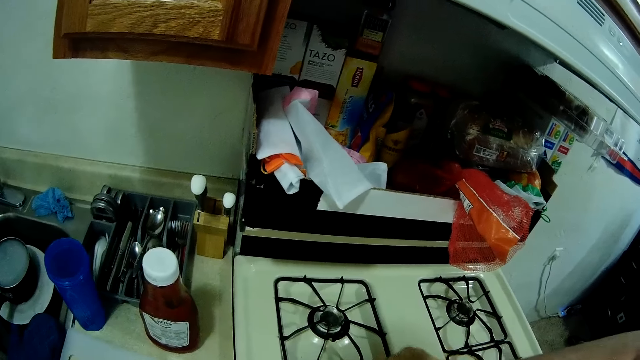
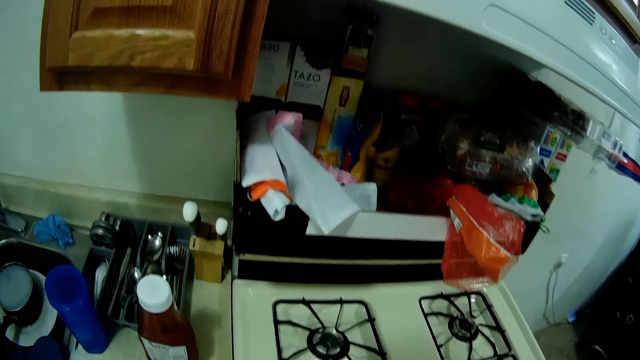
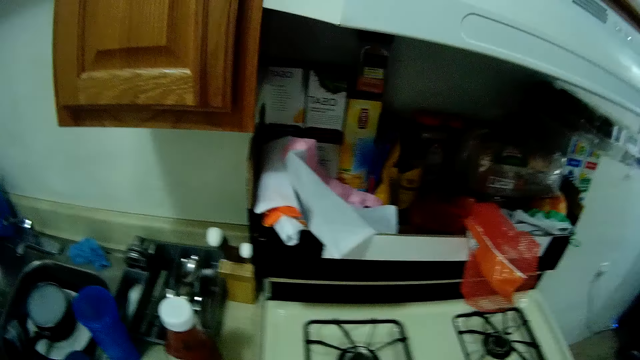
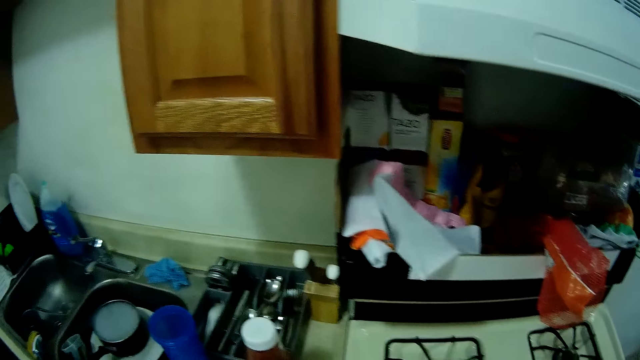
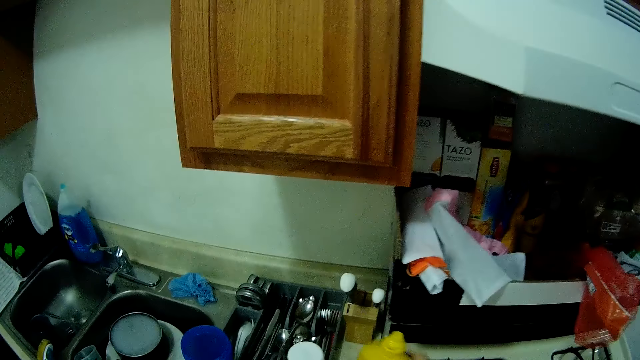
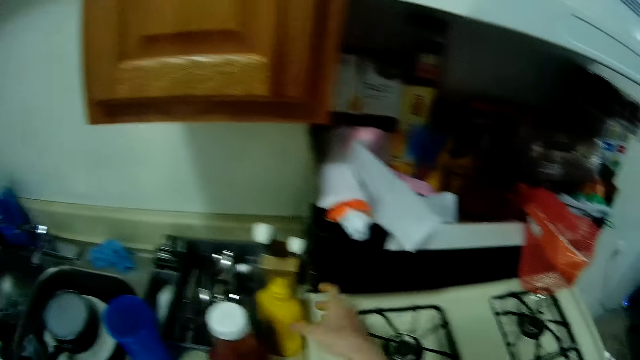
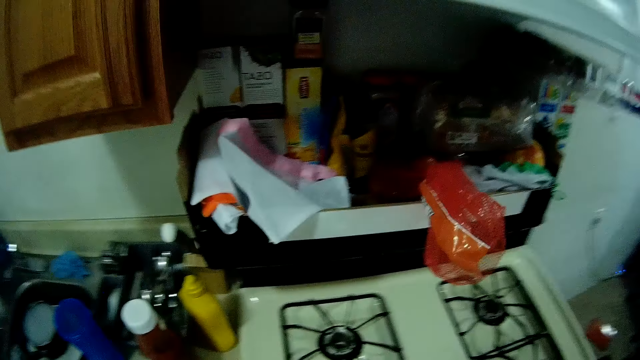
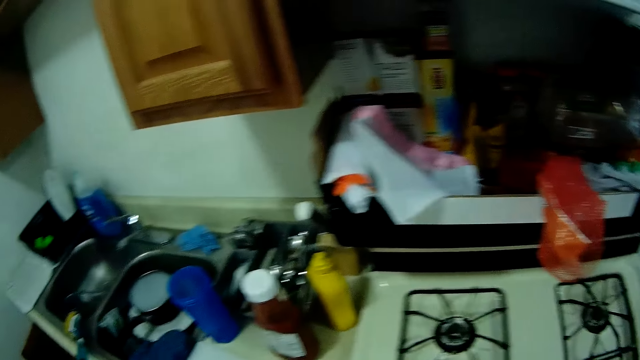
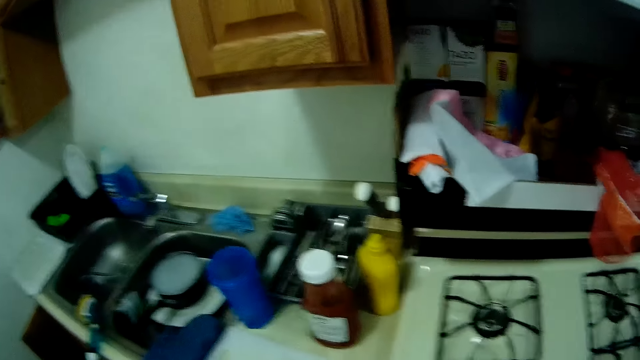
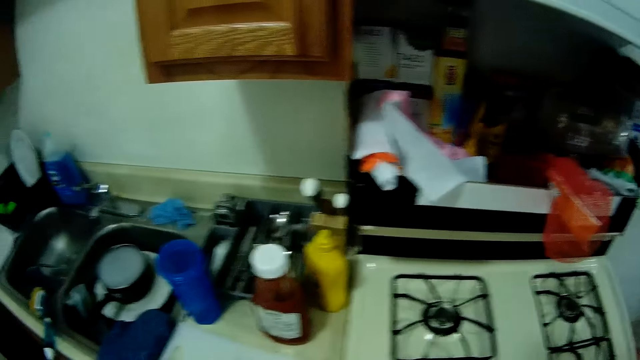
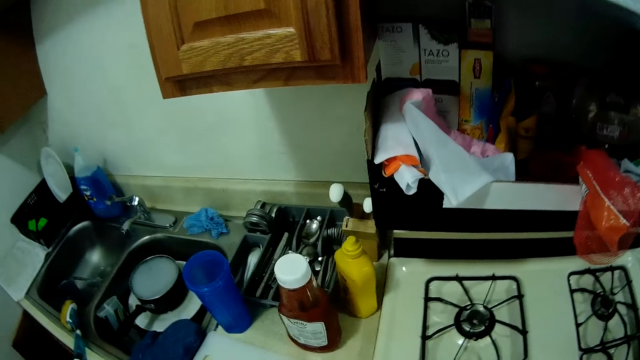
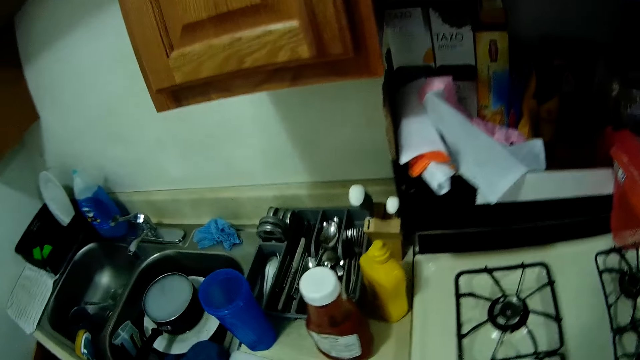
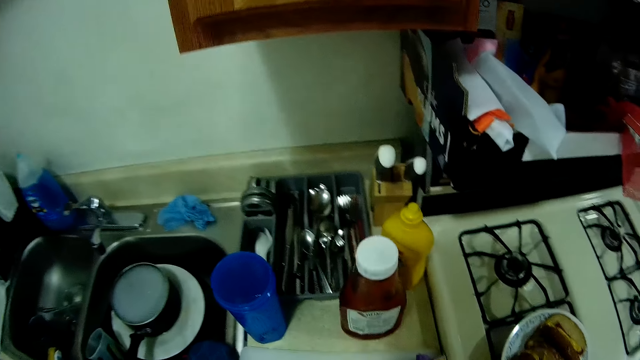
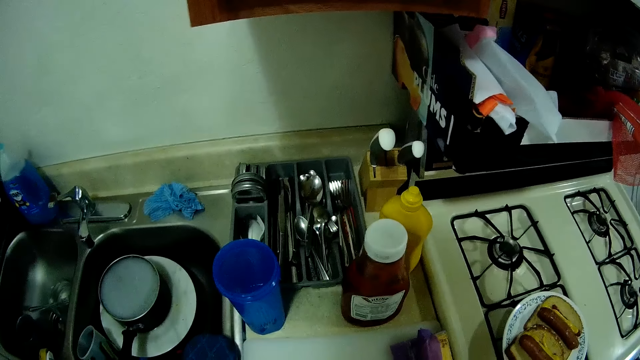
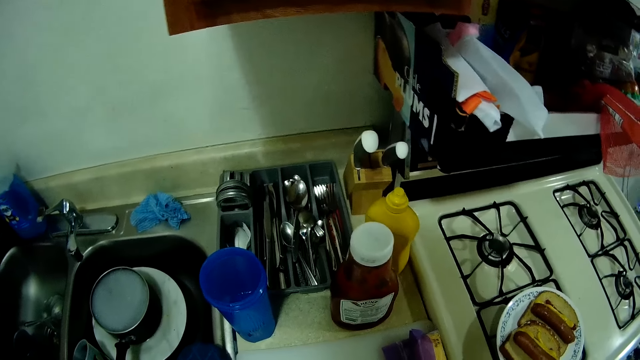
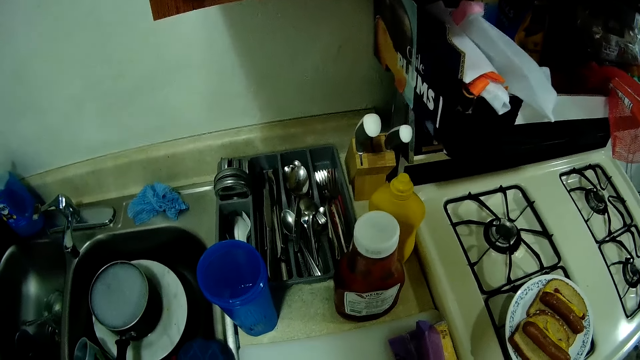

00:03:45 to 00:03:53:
The camera wearer drops the mustard jar on the counter with his right hand. He does something.

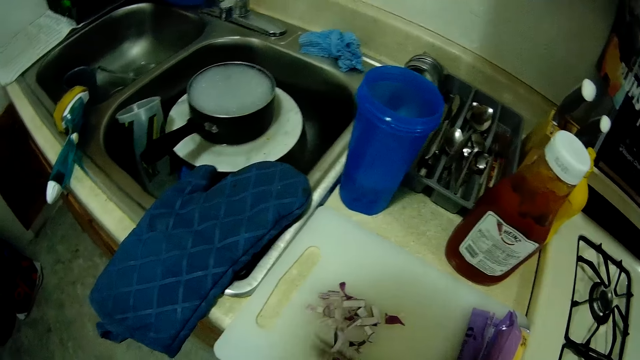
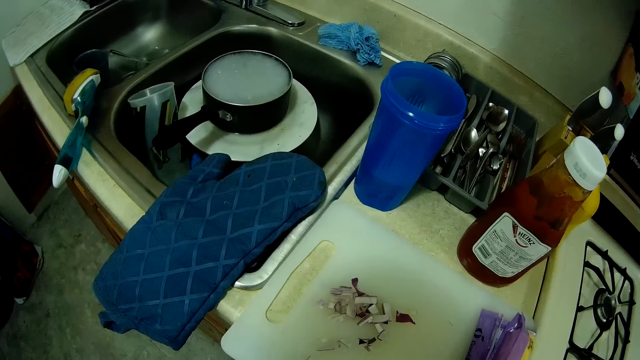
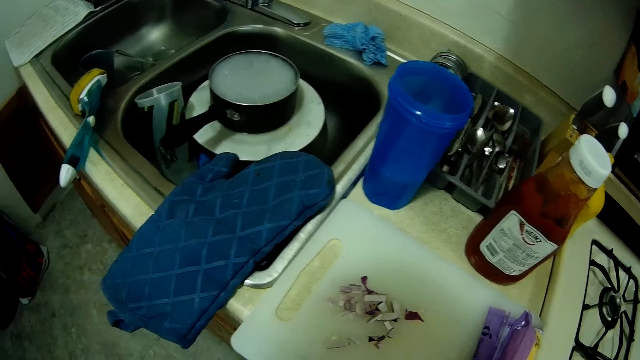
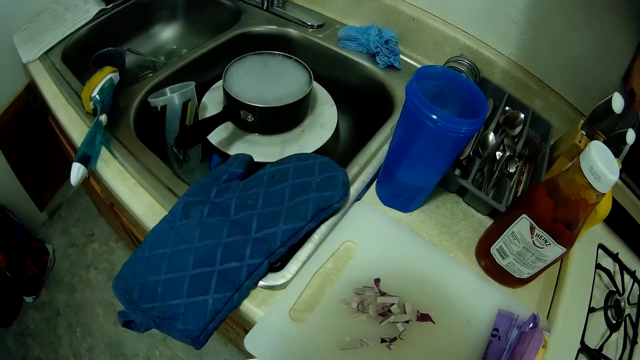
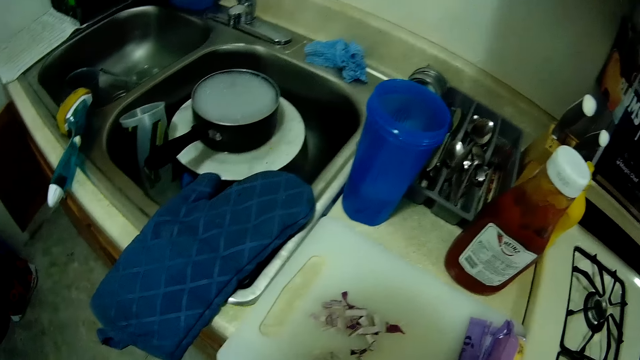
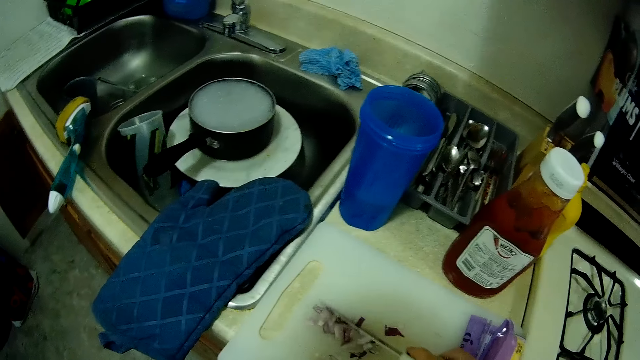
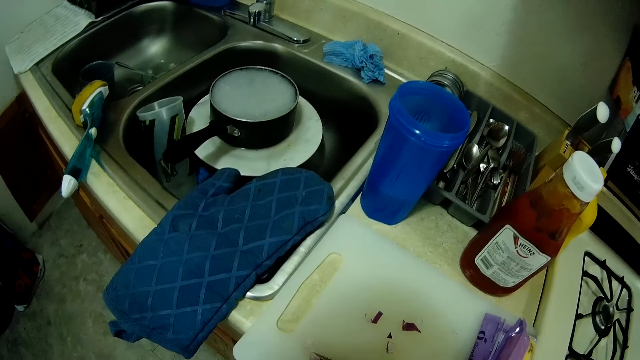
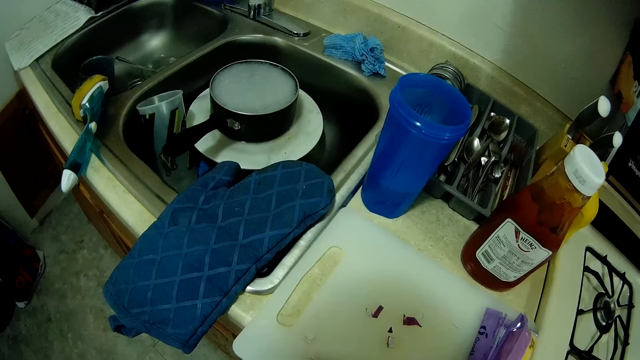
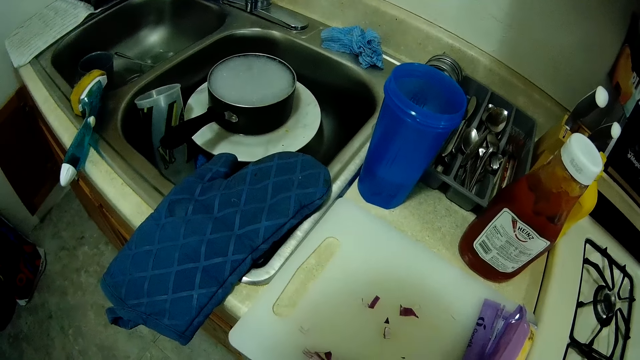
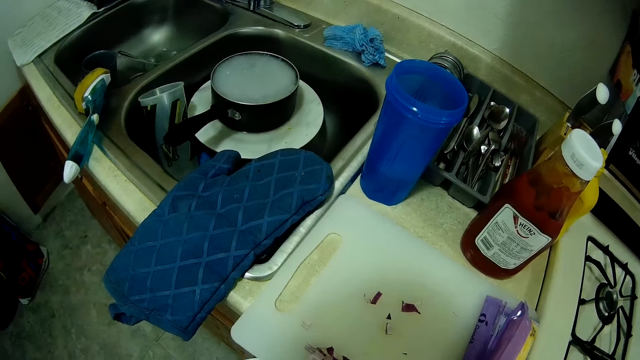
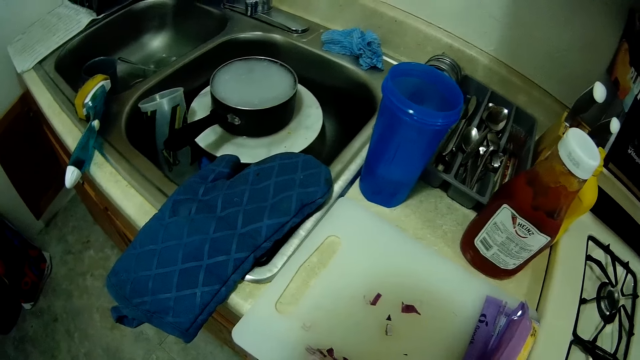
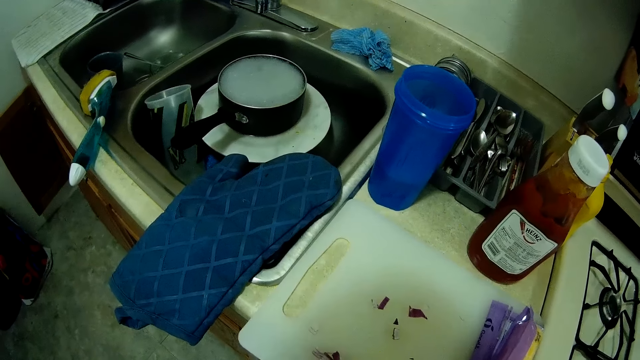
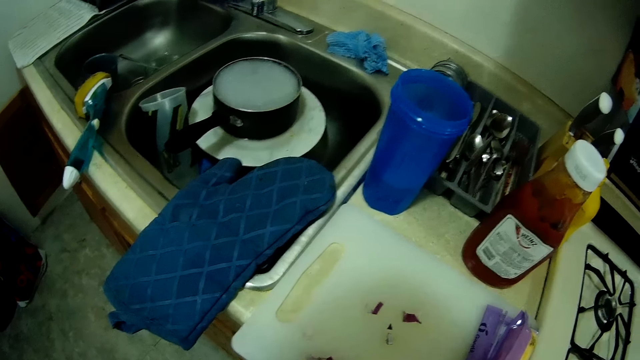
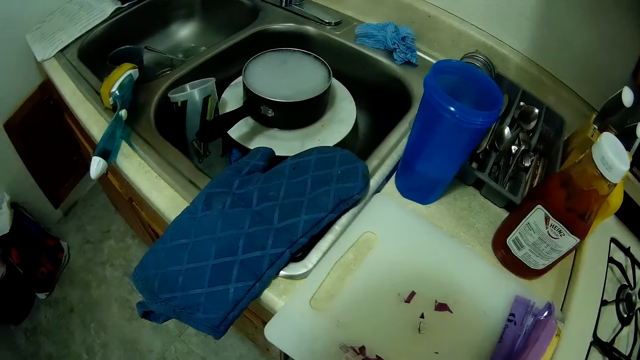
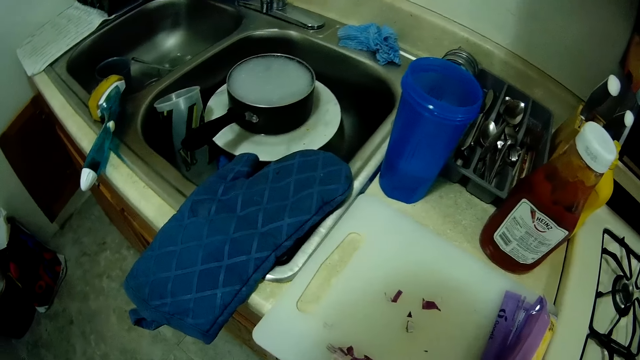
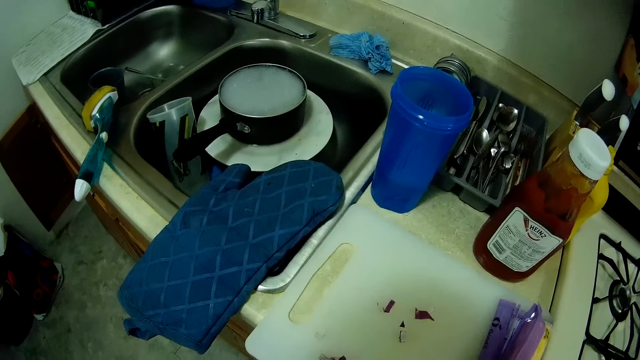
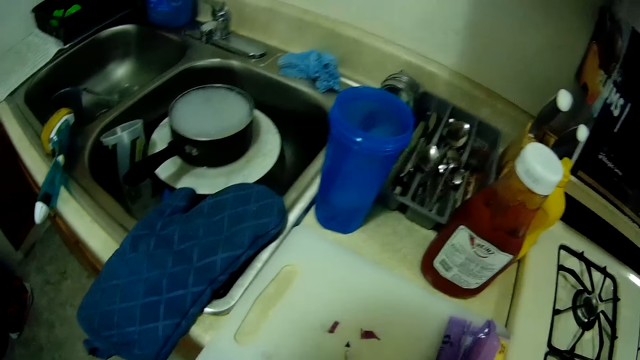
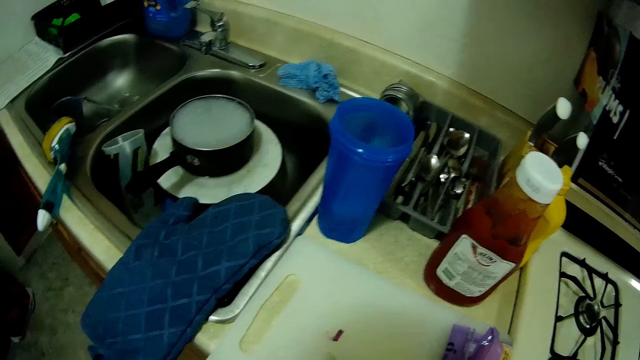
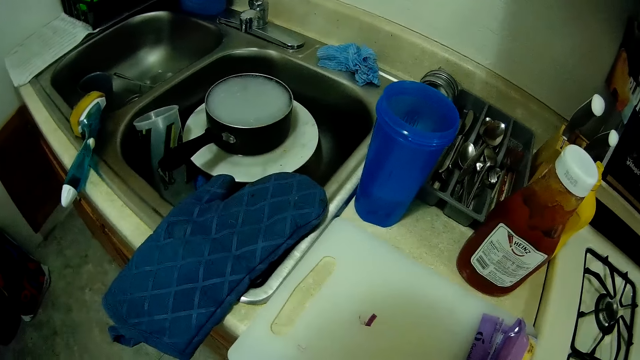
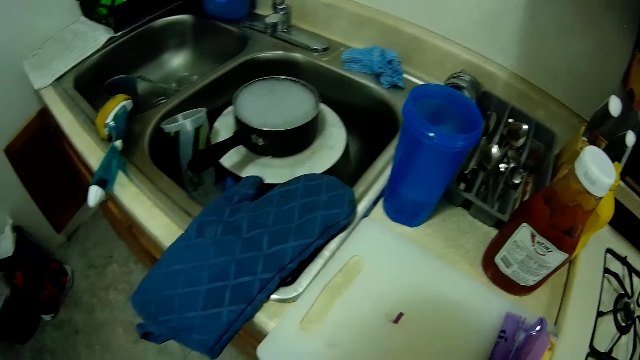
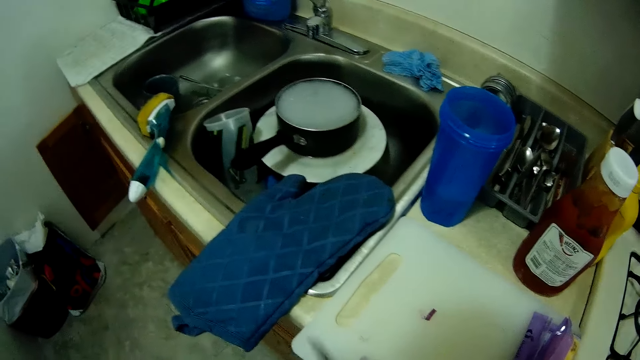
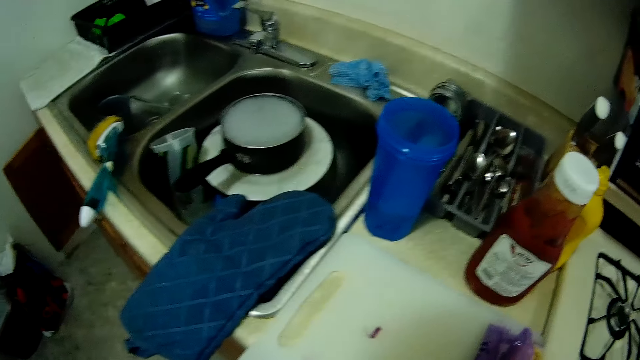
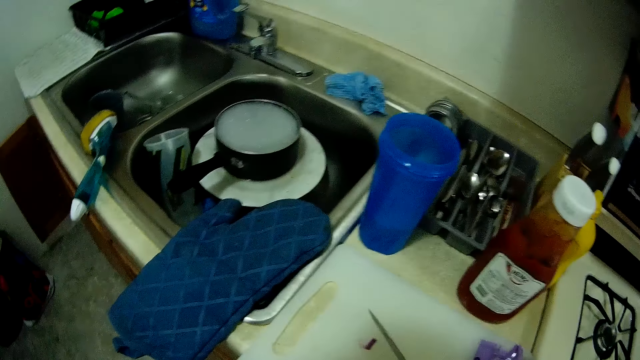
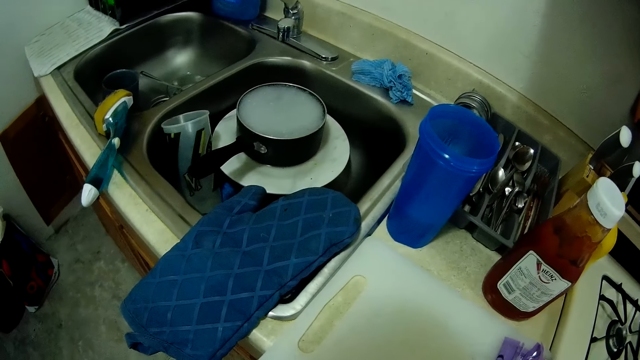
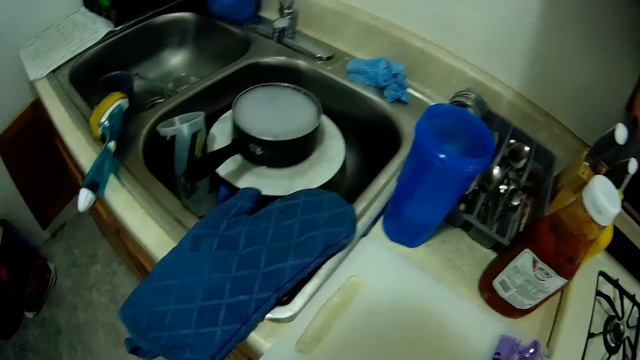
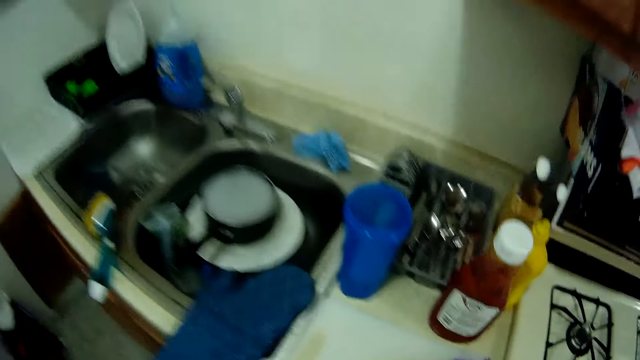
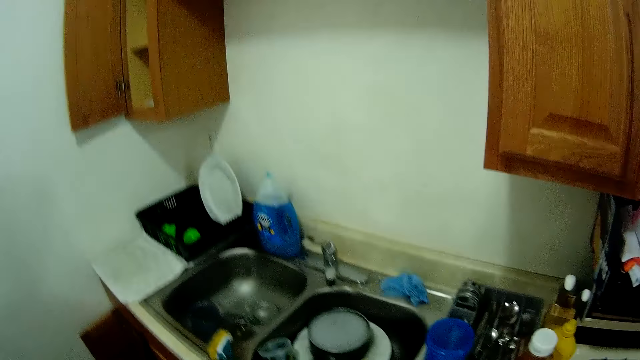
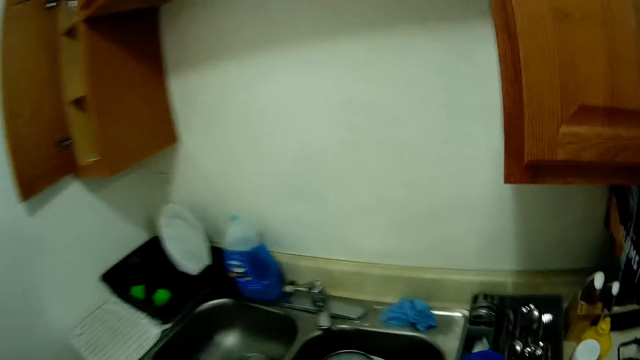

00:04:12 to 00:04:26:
The camera wearer picks onions with a knife from the chopping board.
